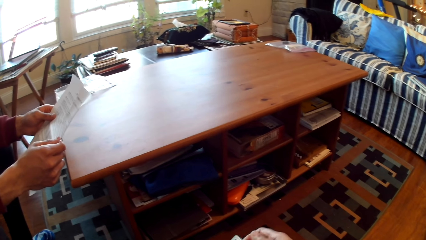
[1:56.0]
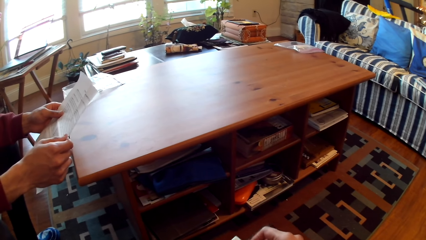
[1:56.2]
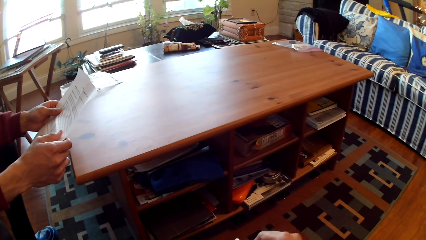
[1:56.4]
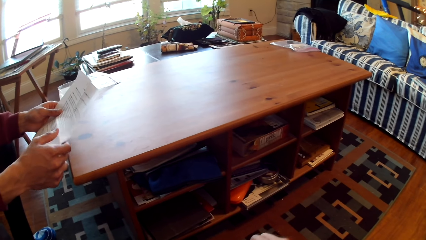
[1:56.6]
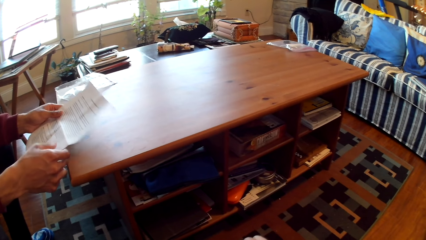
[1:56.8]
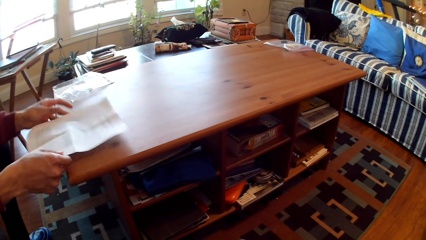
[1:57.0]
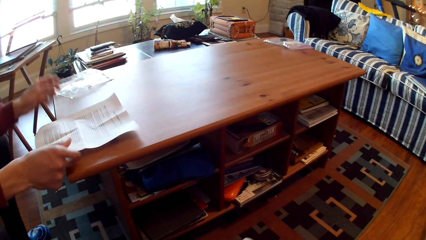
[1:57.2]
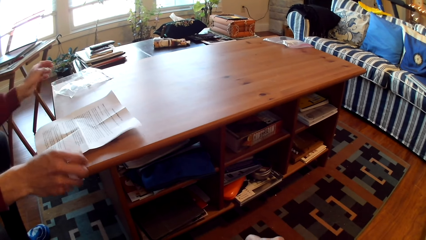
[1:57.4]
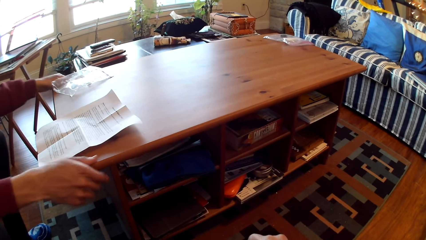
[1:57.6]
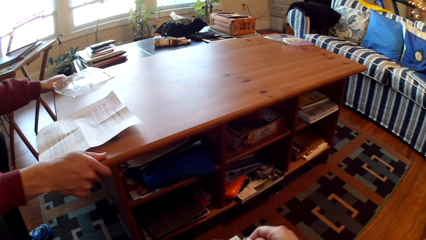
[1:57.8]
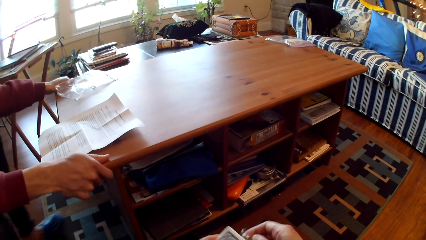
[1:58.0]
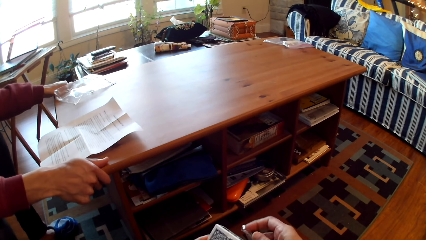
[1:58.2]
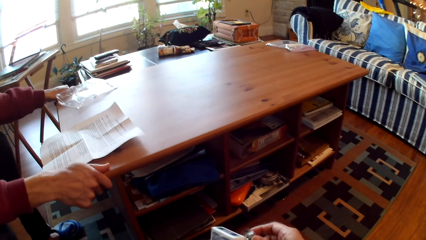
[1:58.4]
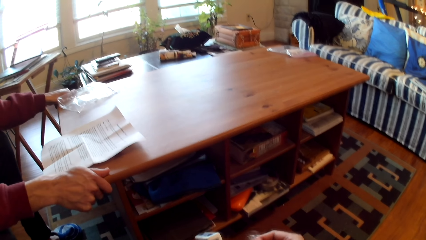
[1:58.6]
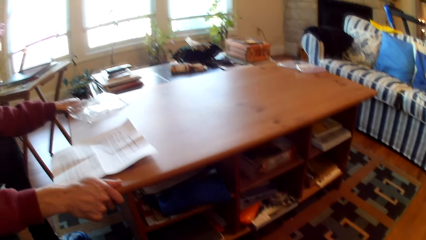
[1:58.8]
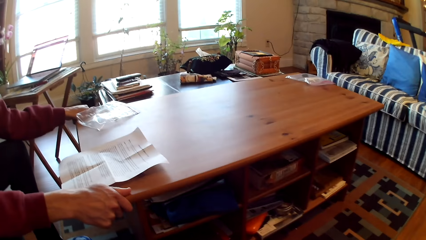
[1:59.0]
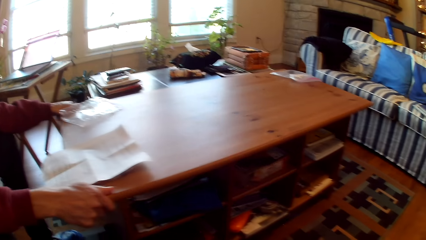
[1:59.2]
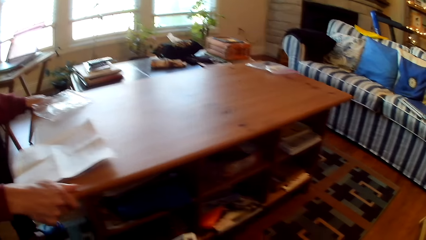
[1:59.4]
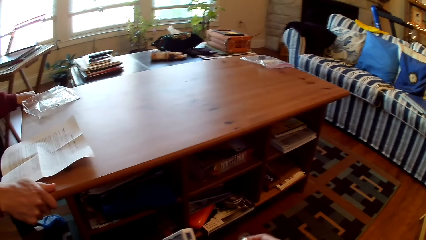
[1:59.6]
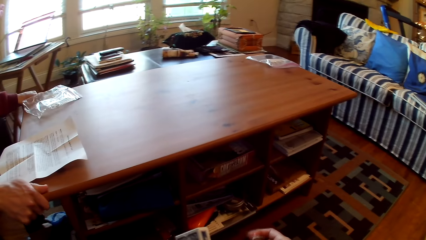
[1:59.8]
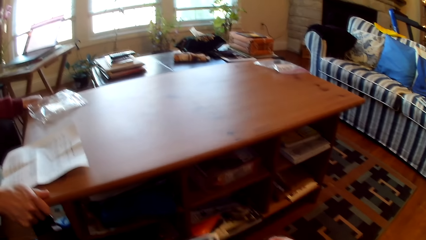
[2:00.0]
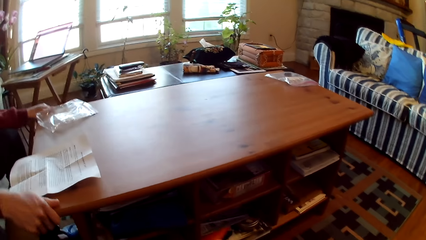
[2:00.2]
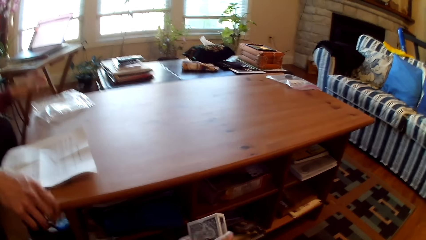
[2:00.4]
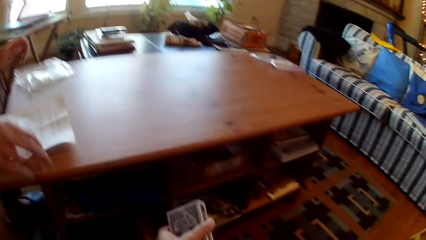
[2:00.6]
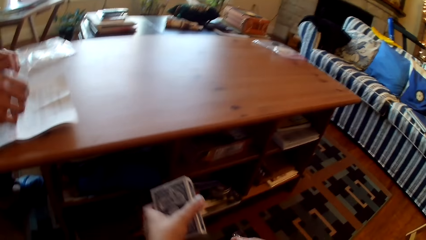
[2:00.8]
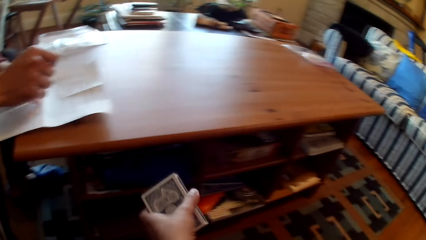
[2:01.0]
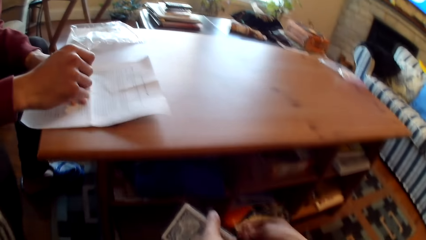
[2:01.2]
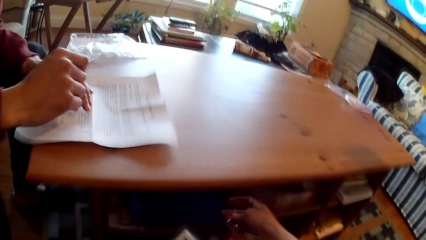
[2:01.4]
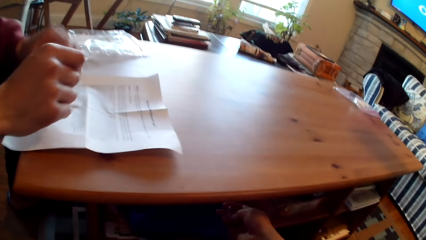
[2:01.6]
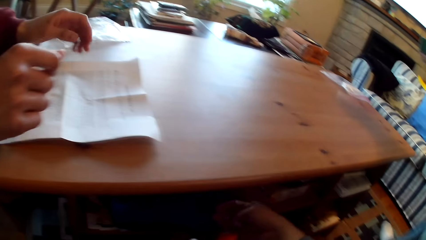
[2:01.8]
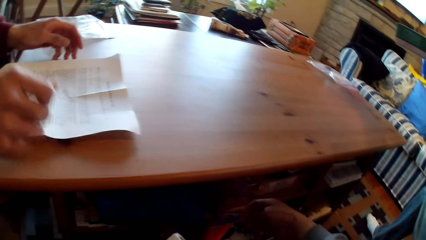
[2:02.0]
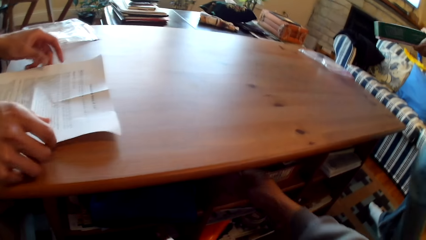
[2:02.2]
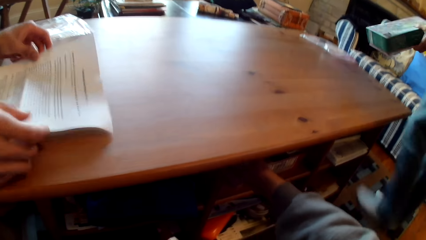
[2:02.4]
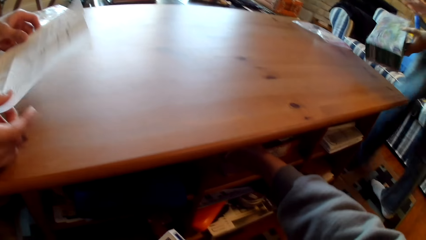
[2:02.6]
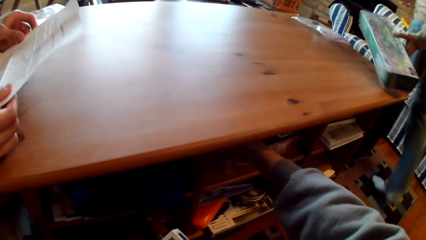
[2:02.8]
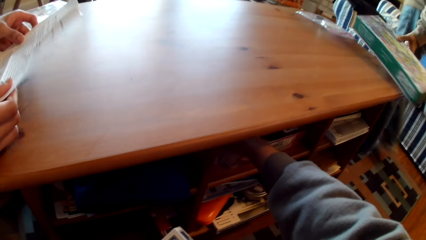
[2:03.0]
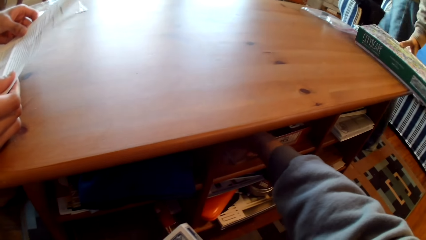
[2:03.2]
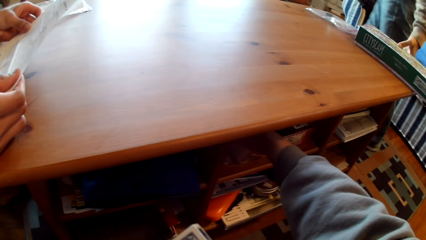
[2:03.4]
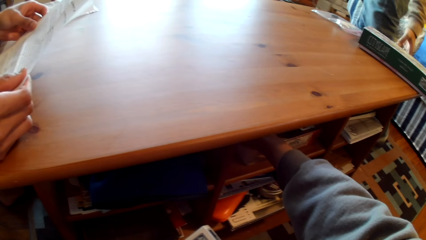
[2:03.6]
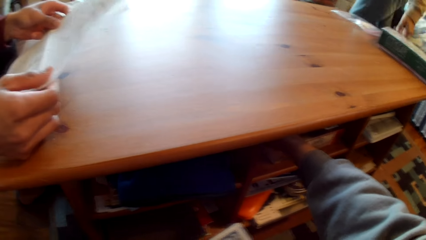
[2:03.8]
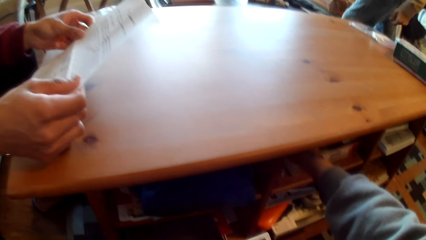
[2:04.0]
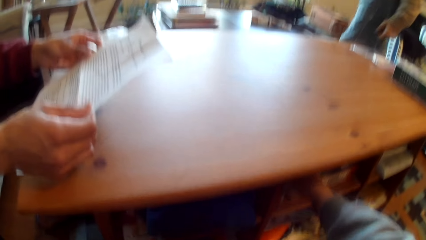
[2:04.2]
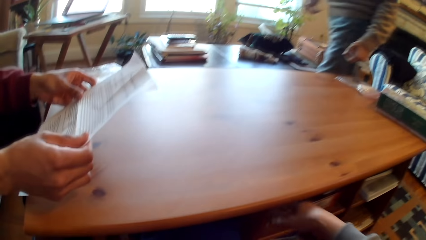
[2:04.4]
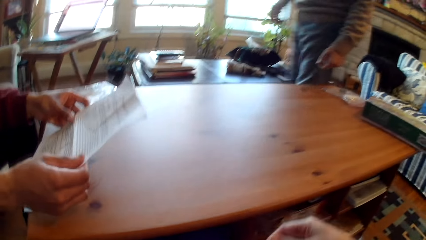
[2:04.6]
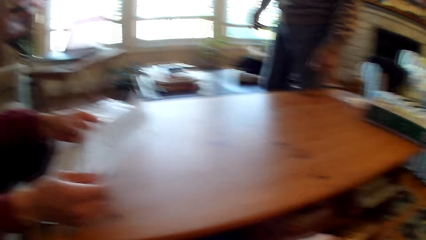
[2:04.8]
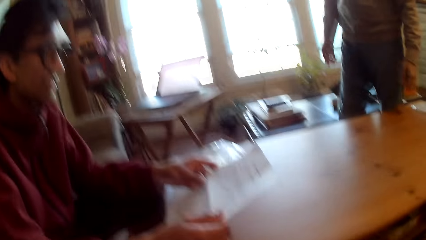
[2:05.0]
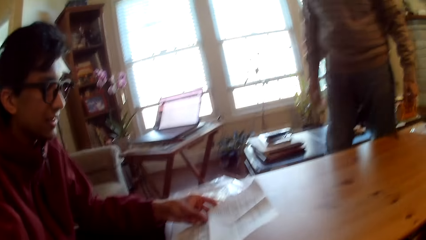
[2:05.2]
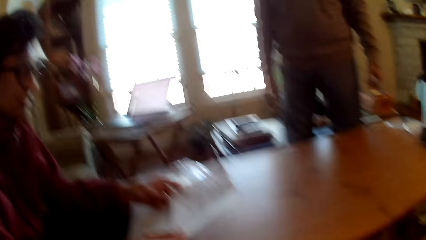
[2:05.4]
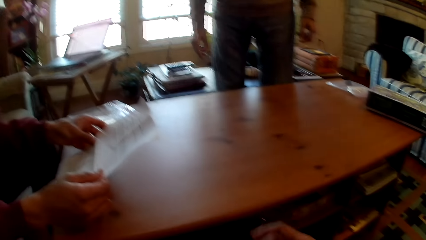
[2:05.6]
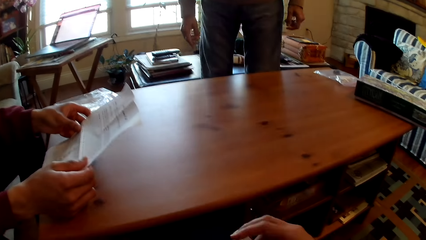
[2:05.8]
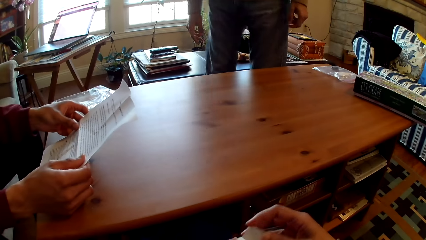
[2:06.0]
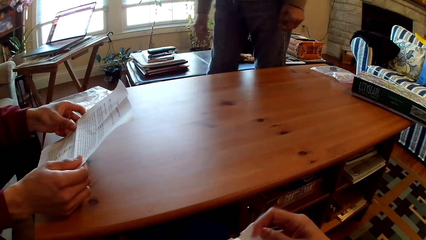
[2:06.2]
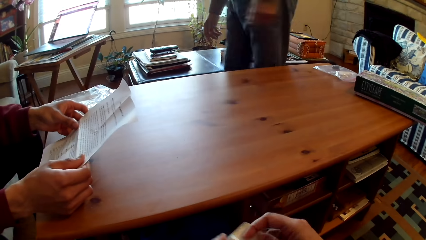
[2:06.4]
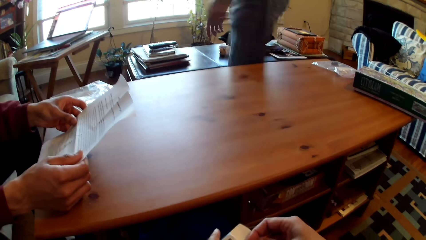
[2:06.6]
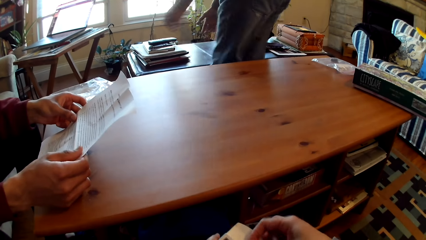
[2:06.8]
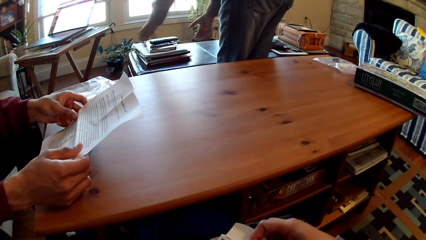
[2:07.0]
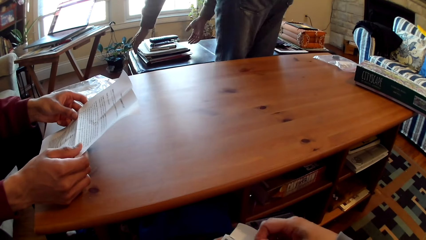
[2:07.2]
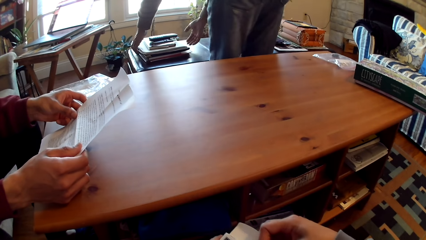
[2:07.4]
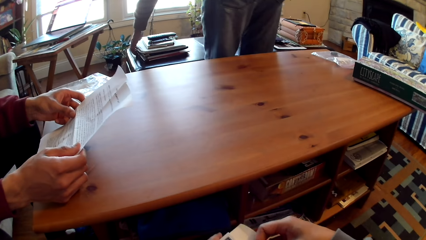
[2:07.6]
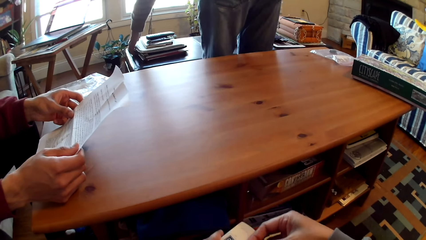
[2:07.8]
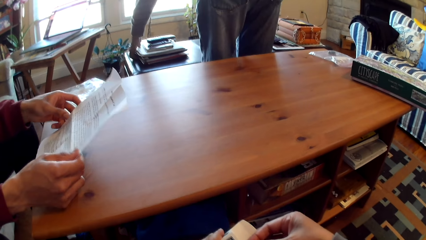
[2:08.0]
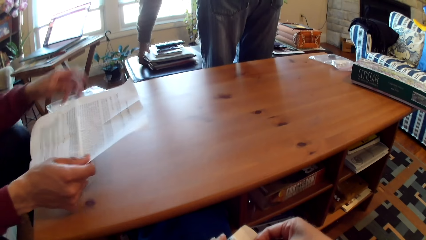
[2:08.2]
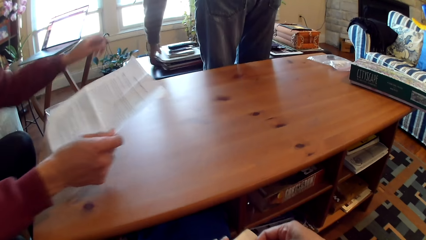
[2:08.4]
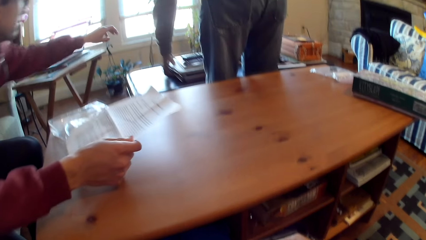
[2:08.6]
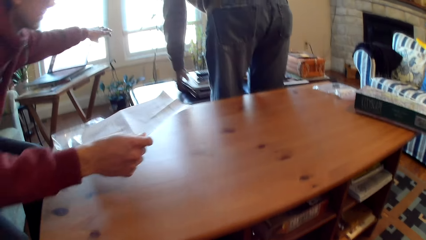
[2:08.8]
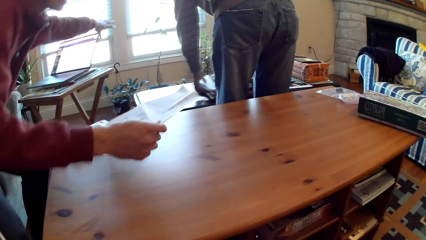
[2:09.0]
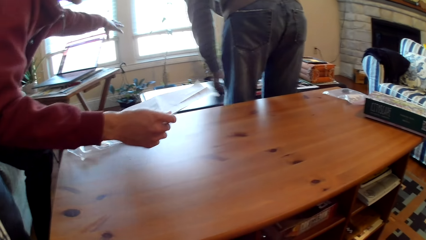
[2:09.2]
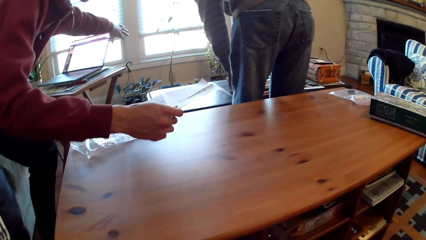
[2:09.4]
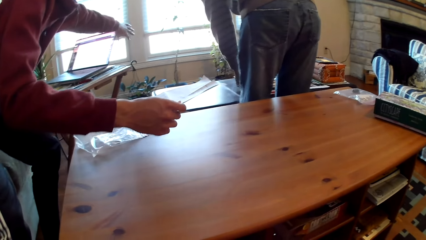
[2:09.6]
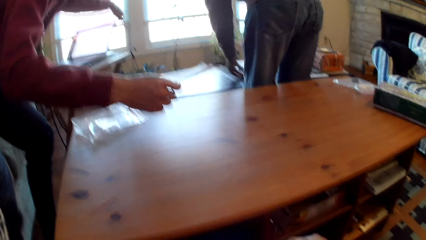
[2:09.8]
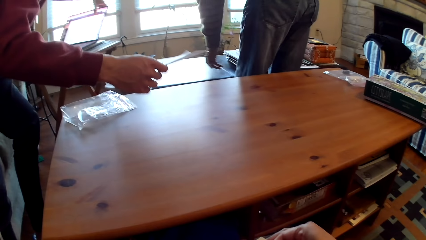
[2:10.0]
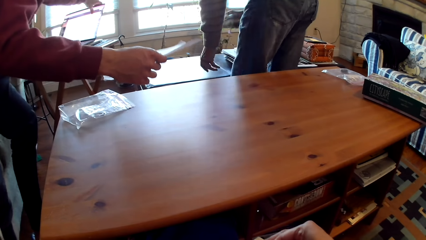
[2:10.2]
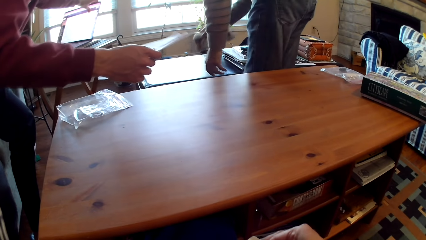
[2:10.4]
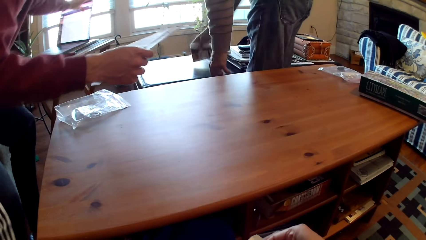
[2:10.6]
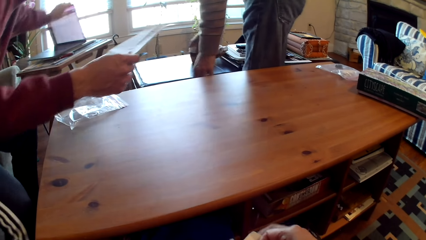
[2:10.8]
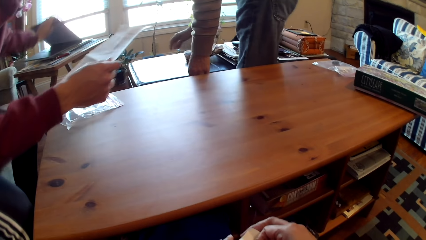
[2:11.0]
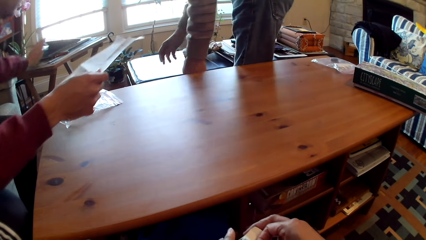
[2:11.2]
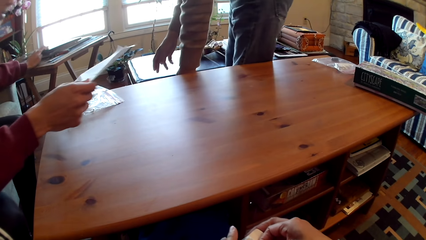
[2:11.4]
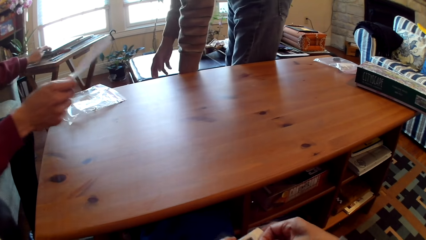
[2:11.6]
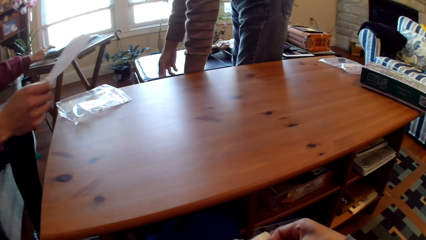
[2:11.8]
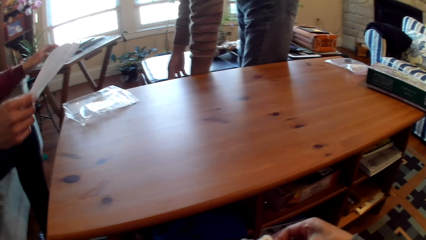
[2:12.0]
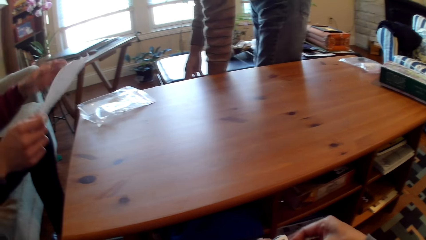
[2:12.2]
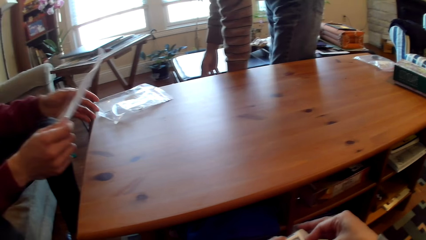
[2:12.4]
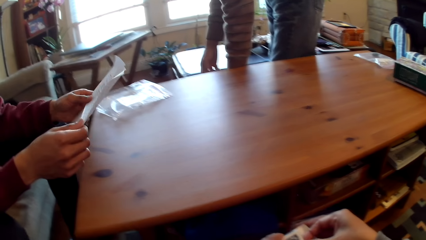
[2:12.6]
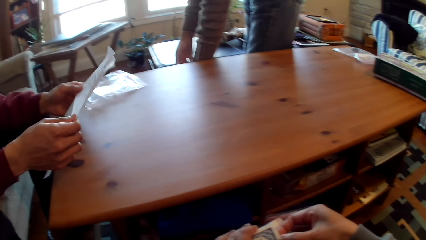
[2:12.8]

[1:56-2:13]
A man puts the paper on the table. The camera wearer selects cards. The man pulls the table. Another man puts a box on the table. The first man holds the paper. The camera wearer touches drawers. The other man walks. The camera wearer selects cards. The other man moves books on the table. The first man flaps the laptop. The first man adjusts the laptop.
